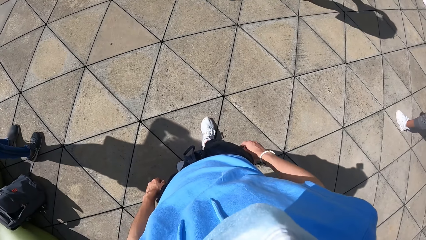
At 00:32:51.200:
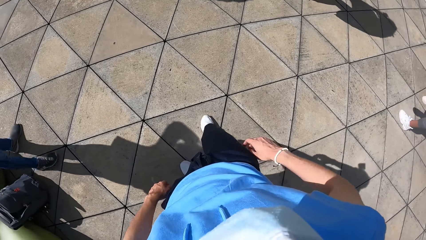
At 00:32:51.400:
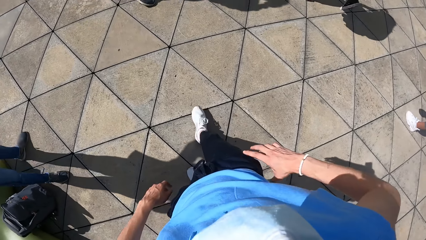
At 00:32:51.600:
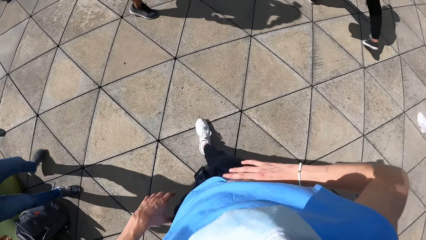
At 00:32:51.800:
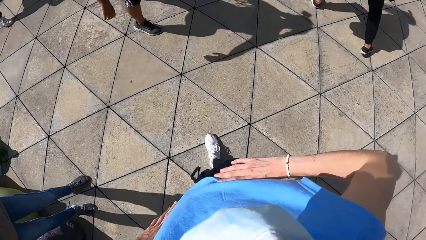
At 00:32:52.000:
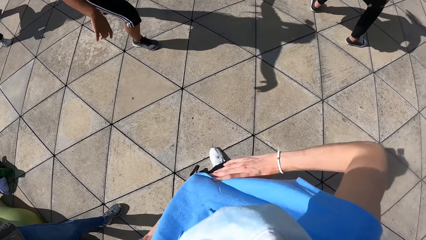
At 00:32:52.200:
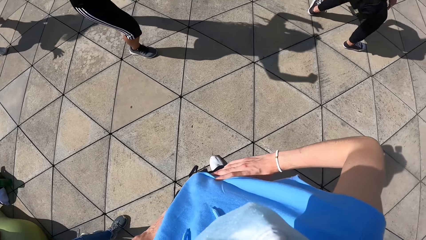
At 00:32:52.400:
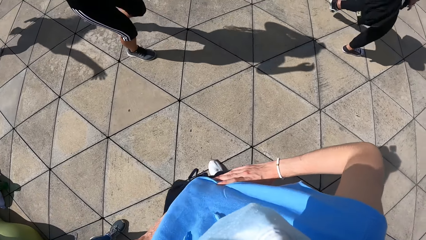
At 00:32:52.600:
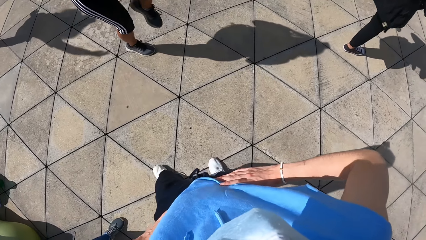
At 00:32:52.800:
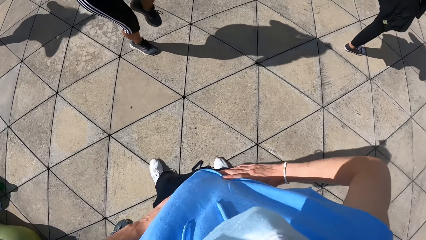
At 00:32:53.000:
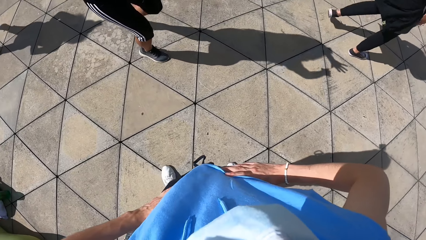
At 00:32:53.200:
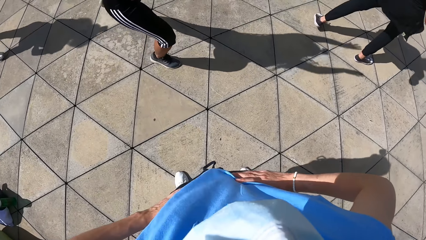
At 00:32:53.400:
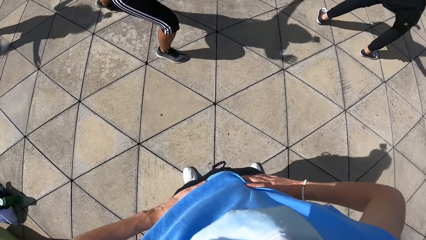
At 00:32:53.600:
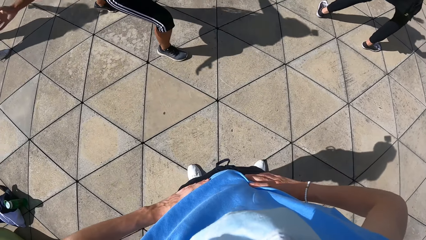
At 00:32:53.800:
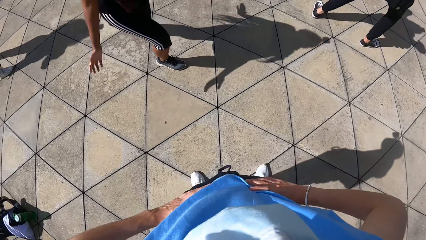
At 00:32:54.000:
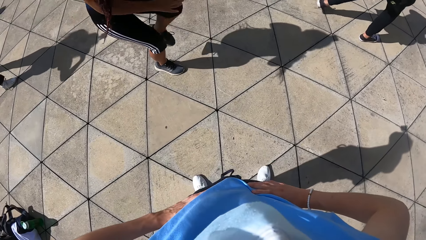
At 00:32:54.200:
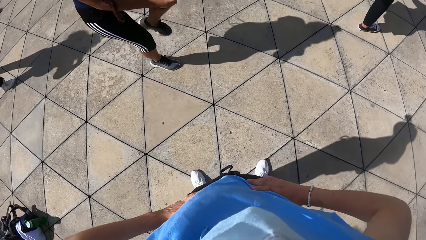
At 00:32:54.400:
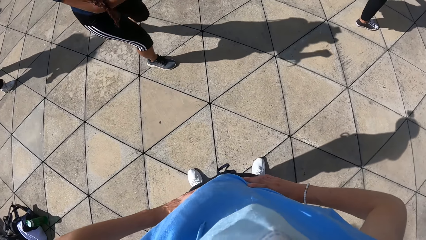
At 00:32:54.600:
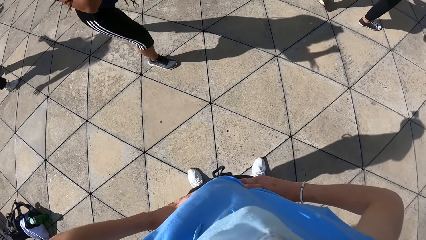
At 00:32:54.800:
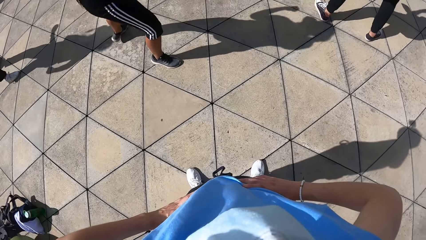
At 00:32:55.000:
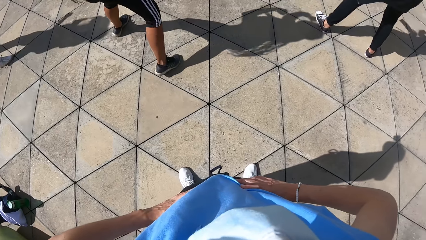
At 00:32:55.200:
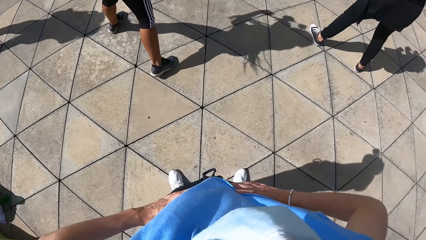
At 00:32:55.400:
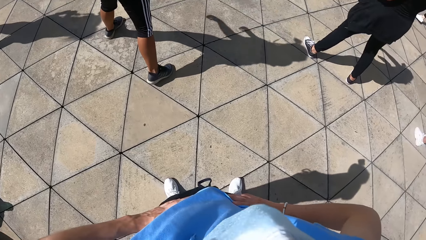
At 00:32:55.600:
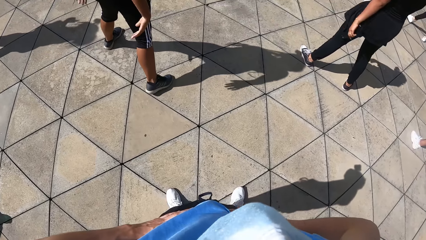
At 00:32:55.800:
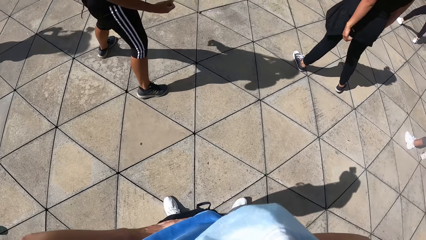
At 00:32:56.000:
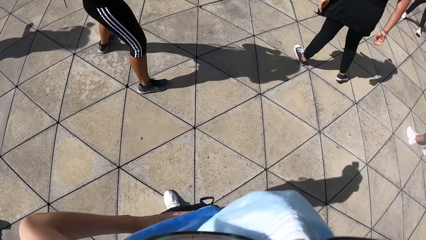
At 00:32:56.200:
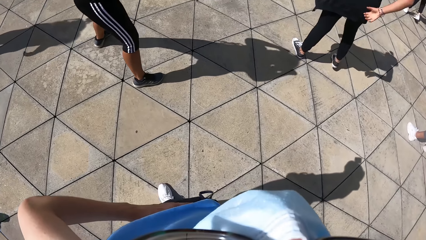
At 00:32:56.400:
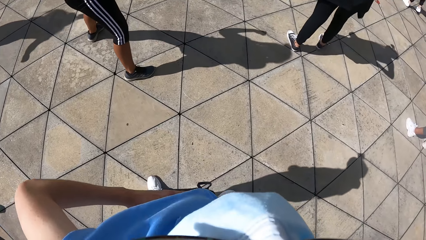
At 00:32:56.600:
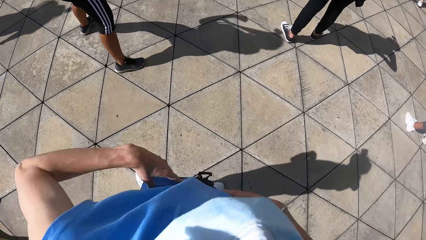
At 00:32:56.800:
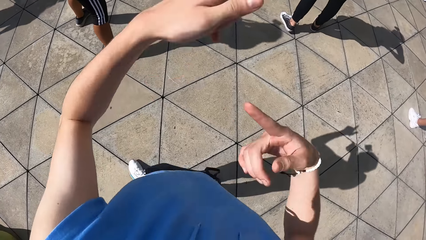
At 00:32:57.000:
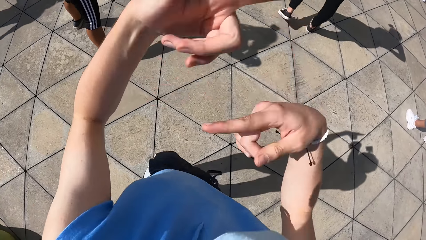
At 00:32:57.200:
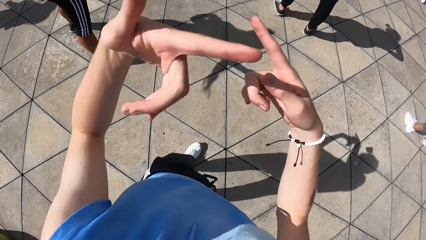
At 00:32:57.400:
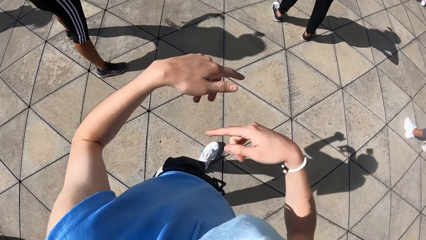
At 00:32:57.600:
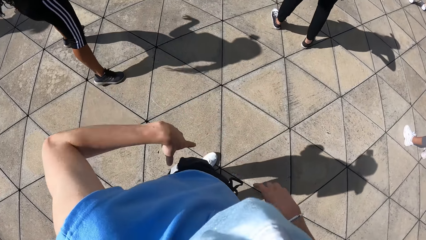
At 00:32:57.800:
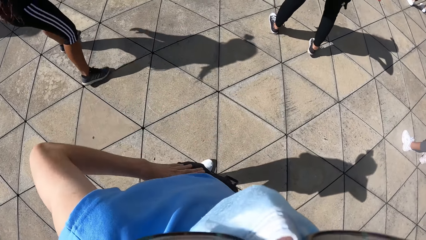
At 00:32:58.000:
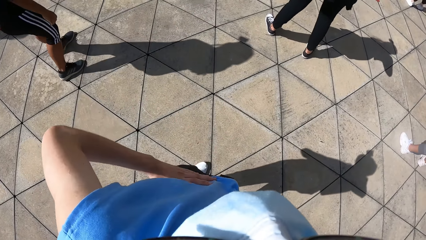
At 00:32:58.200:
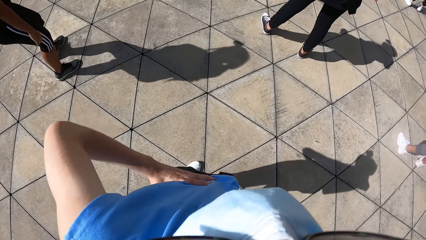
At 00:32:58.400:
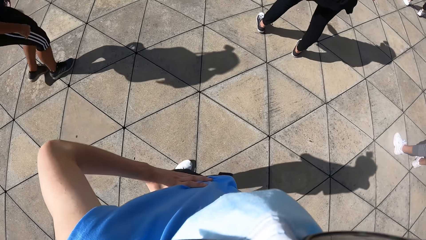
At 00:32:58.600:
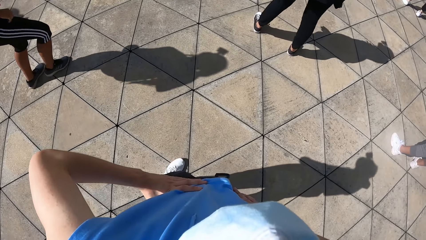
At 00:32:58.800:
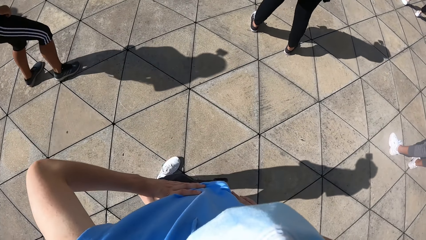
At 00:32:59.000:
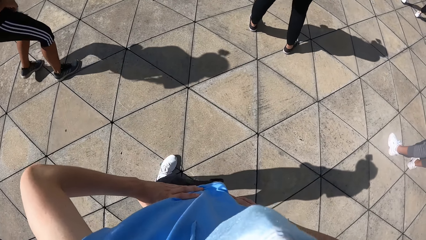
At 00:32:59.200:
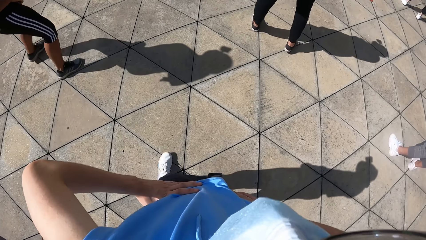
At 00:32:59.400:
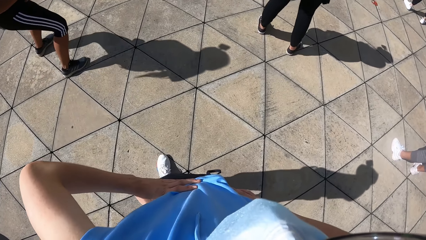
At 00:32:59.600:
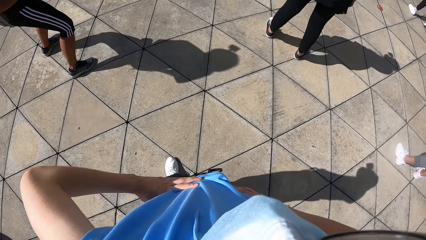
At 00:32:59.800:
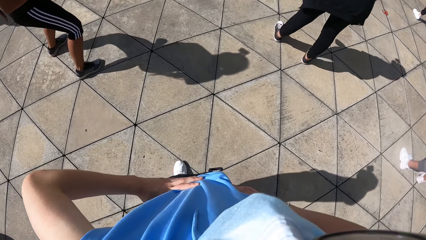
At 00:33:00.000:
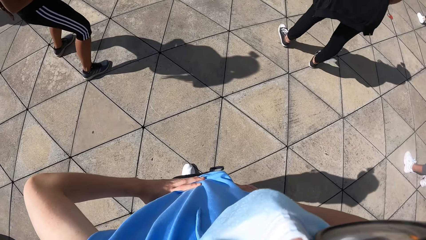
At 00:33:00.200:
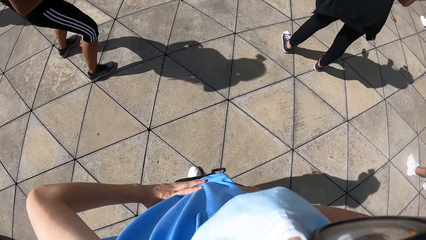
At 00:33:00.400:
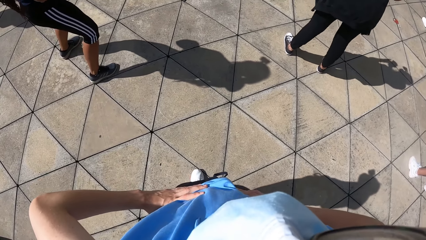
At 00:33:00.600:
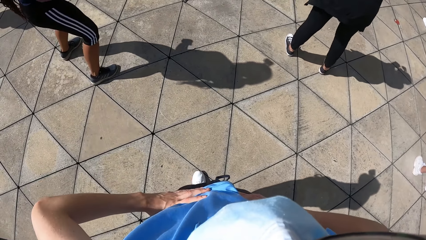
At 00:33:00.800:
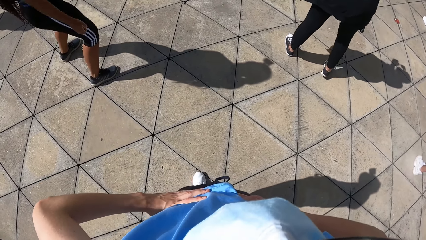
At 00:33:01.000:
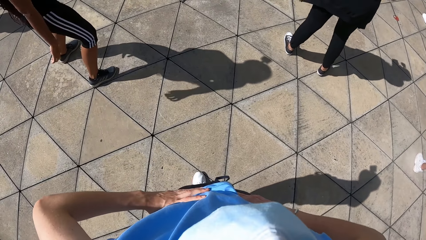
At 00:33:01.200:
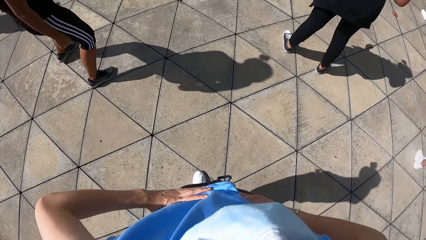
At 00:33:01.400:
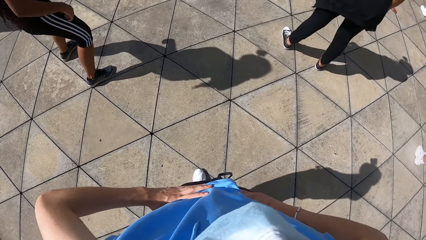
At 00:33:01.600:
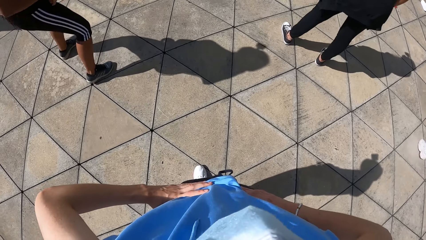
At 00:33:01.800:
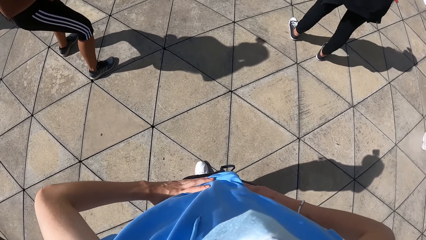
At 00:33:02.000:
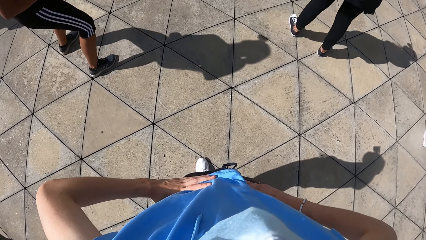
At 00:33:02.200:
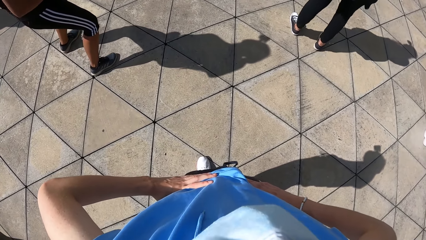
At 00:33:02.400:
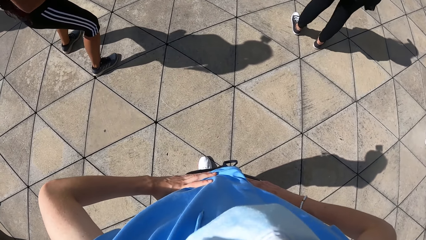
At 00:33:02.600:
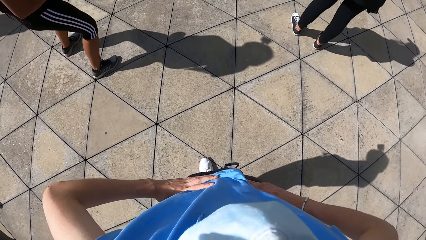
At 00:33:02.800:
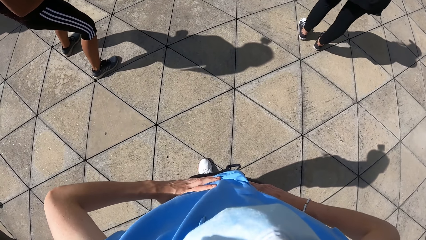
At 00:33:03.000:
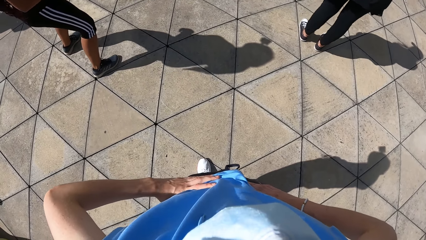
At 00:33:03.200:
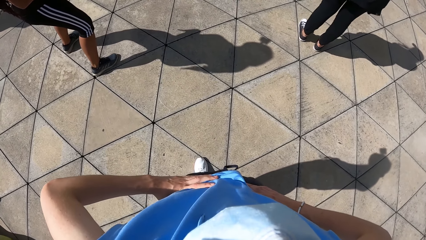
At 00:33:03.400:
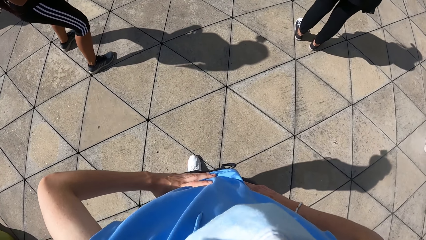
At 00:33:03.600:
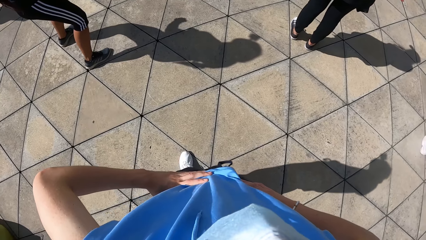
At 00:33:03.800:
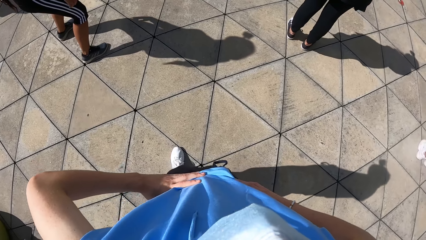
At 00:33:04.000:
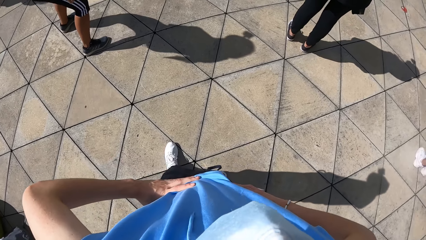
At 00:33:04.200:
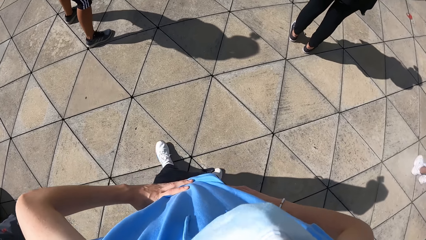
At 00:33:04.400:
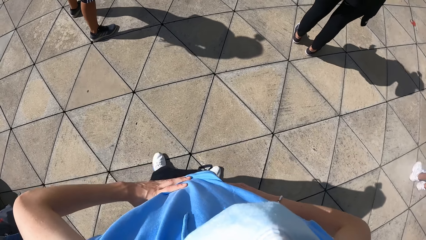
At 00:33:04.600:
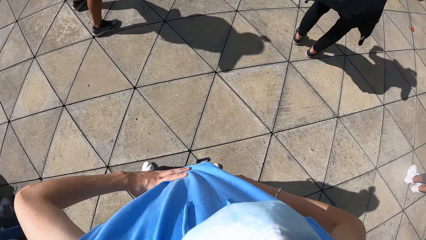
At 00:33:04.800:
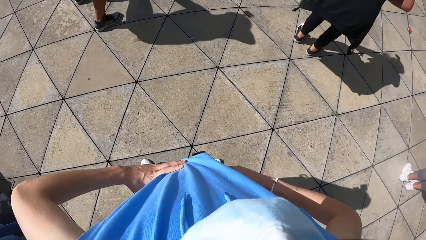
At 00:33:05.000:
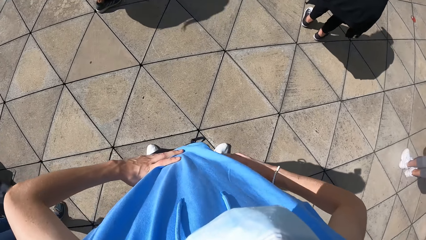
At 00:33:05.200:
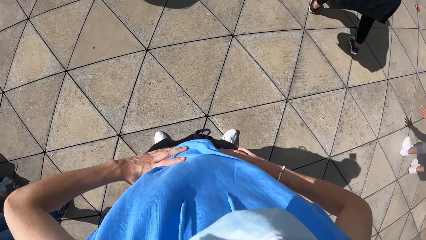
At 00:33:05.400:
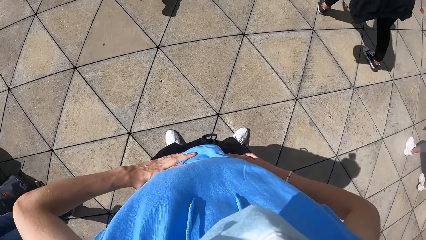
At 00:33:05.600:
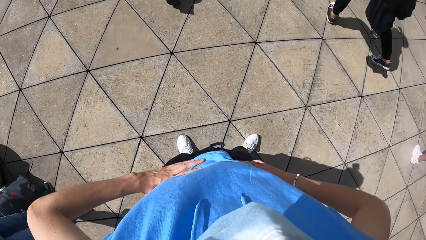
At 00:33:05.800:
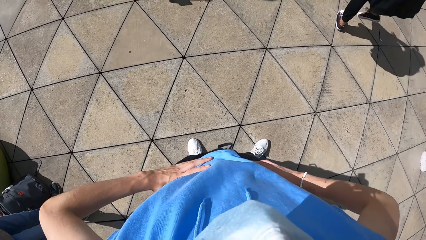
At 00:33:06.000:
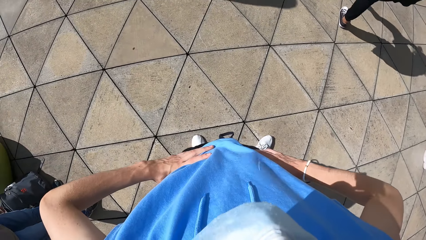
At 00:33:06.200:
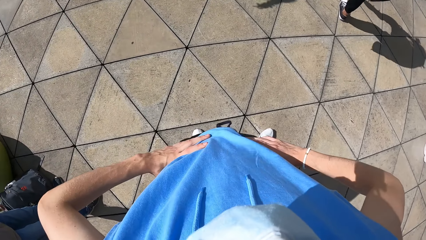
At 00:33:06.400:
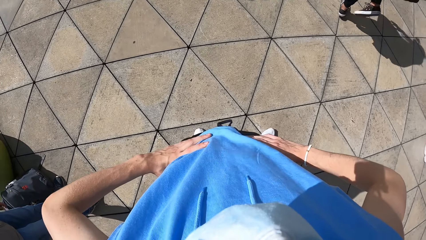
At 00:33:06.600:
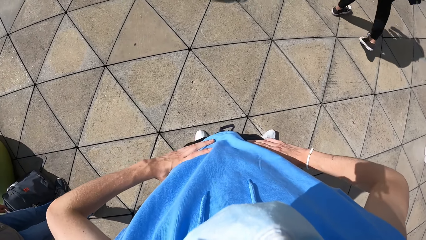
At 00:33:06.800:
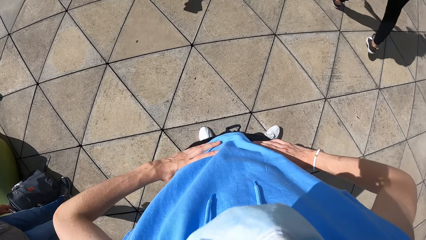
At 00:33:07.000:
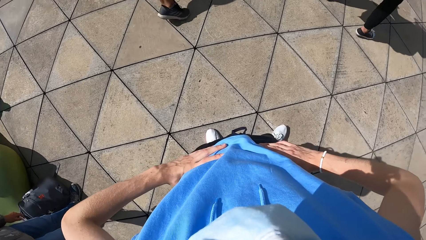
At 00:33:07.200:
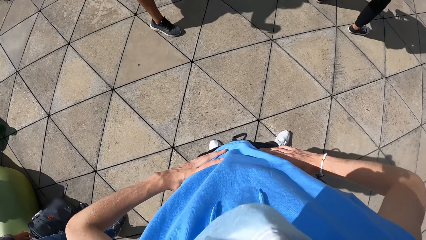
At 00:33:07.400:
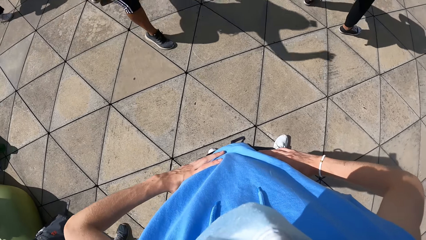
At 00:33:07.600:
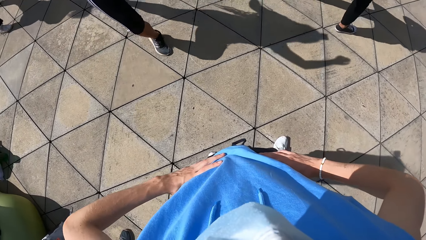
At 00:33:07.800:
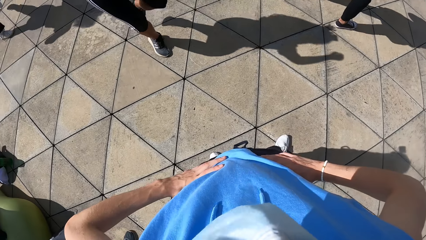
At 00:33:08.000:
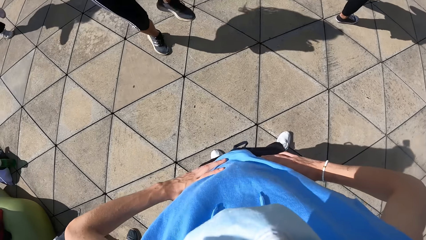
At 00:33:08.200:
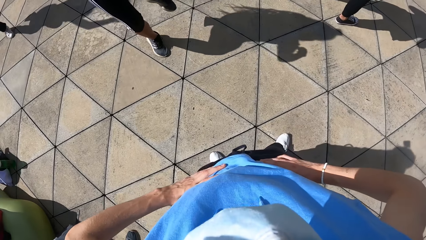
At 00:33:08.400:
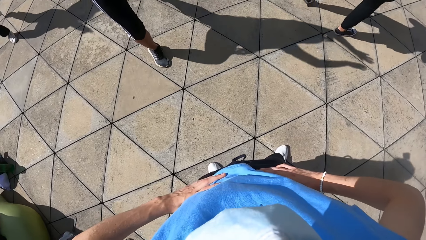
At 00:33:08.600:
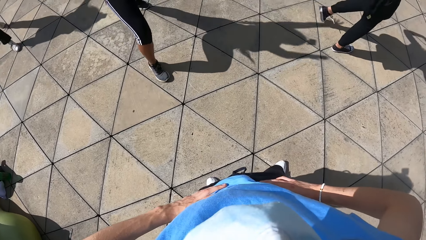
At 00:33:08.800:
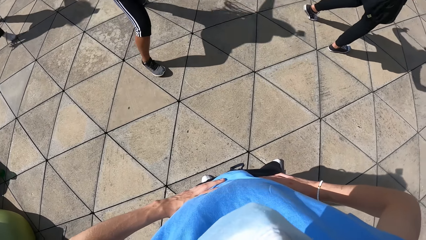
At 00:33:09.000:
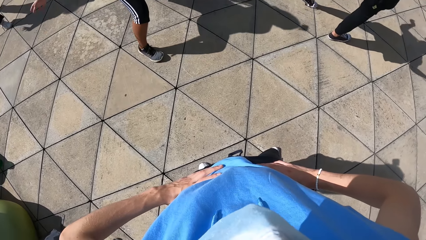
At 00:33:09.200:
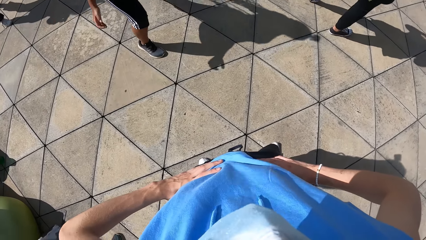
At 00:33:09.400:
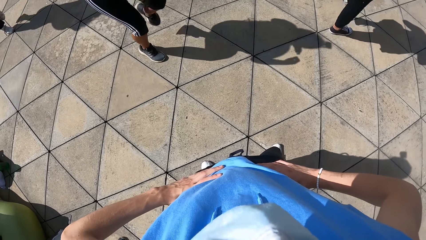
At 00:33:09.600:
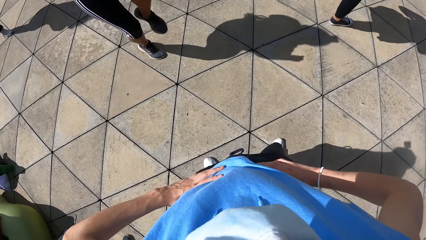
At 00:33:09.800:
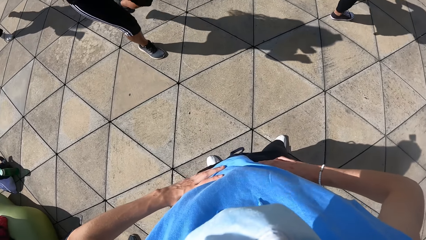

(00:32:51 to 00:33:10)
The camera wearer holds her waist with both hands. She works out with colleagues. She gesticulates with both hands. She holds her waist with both hands.
